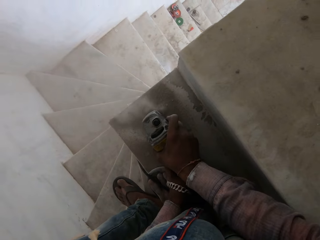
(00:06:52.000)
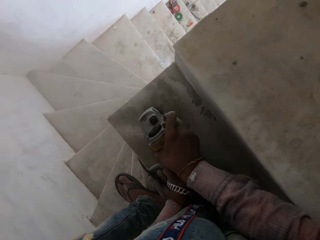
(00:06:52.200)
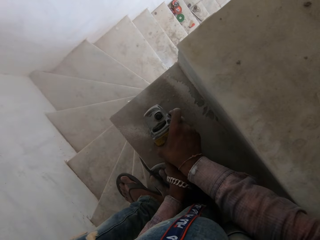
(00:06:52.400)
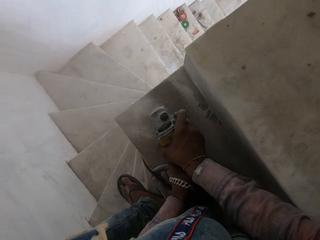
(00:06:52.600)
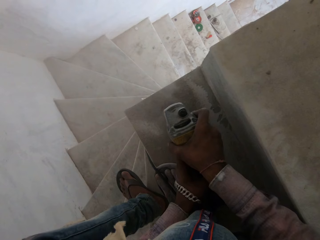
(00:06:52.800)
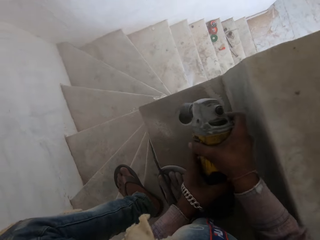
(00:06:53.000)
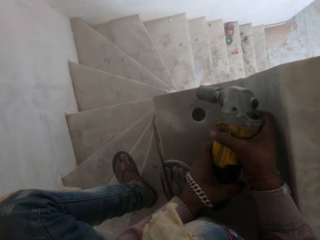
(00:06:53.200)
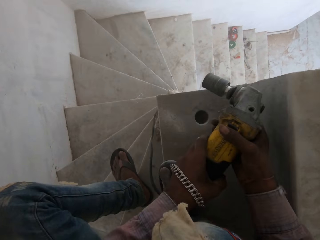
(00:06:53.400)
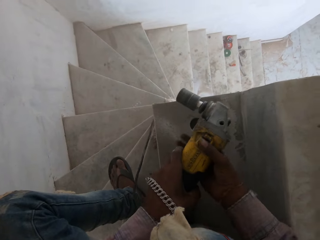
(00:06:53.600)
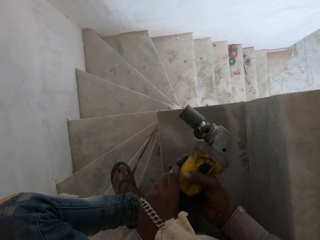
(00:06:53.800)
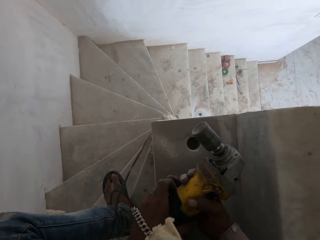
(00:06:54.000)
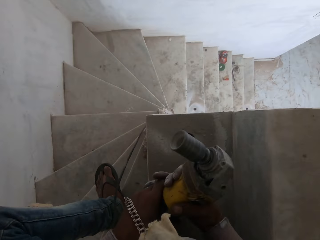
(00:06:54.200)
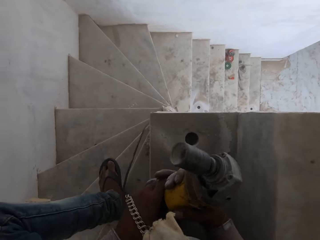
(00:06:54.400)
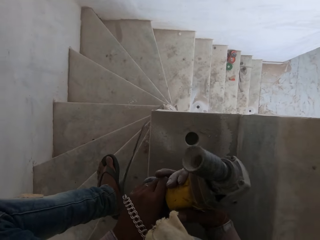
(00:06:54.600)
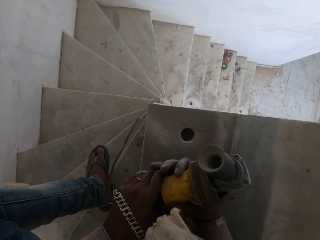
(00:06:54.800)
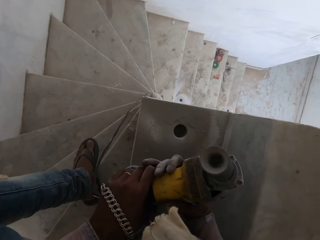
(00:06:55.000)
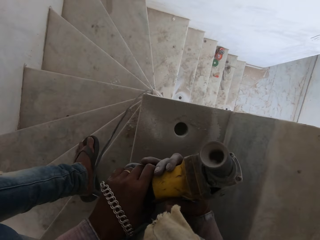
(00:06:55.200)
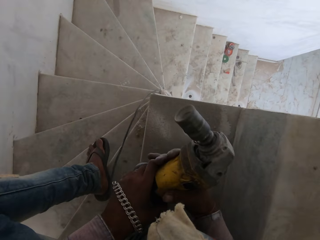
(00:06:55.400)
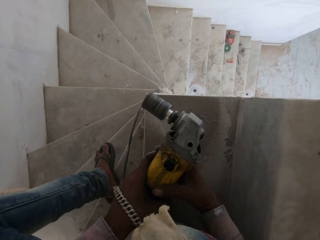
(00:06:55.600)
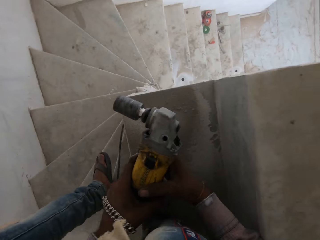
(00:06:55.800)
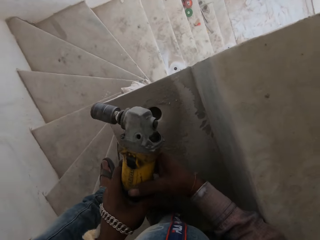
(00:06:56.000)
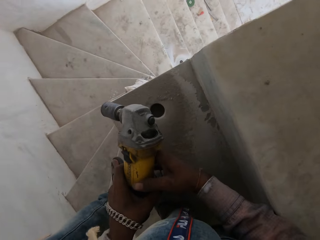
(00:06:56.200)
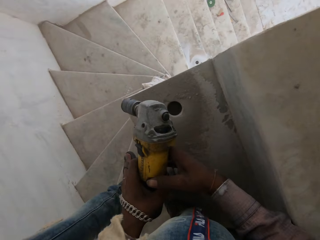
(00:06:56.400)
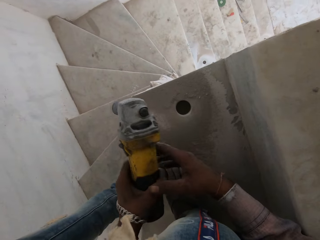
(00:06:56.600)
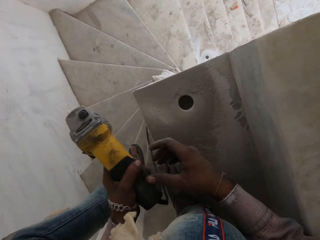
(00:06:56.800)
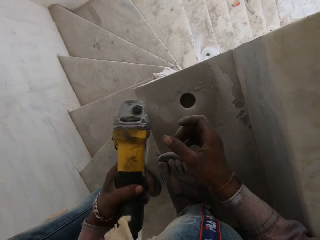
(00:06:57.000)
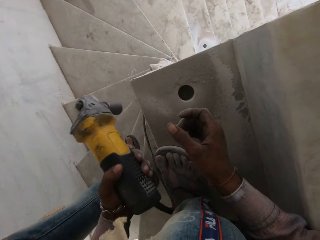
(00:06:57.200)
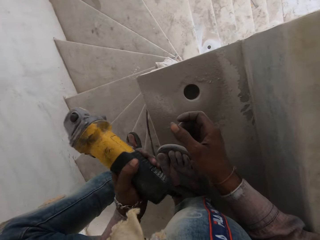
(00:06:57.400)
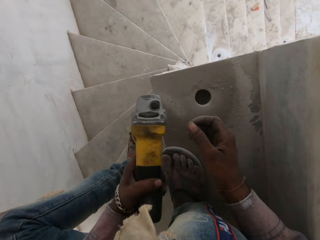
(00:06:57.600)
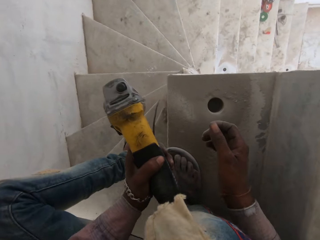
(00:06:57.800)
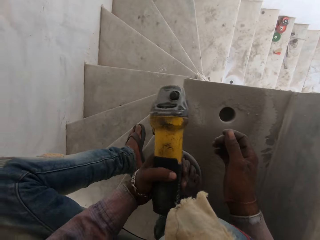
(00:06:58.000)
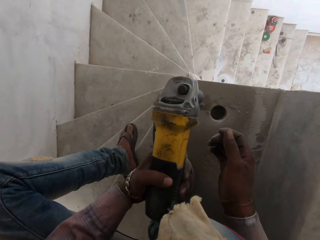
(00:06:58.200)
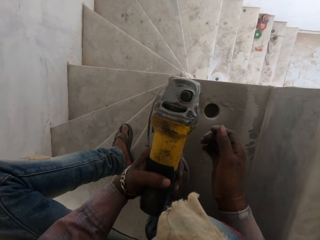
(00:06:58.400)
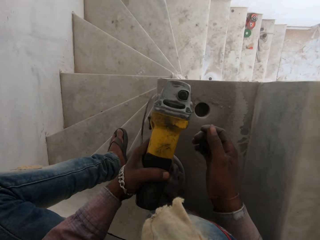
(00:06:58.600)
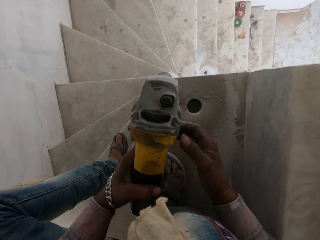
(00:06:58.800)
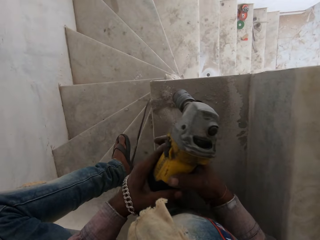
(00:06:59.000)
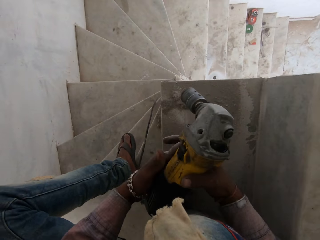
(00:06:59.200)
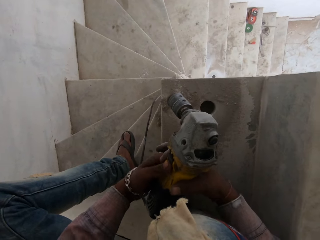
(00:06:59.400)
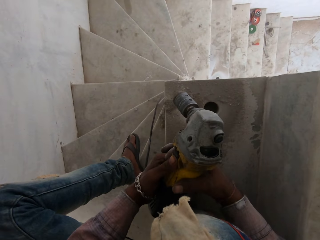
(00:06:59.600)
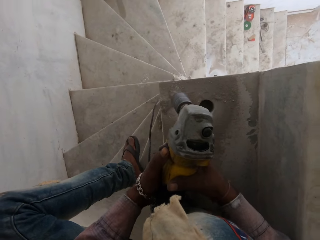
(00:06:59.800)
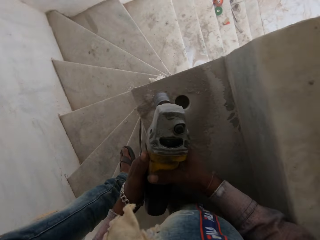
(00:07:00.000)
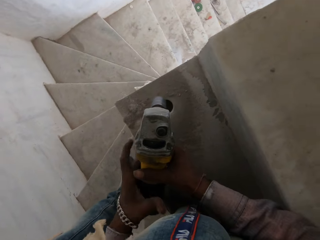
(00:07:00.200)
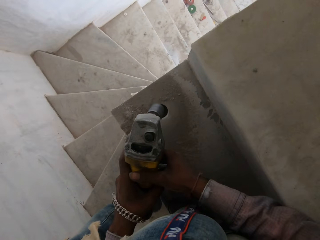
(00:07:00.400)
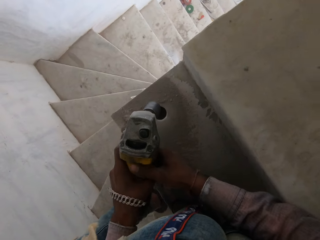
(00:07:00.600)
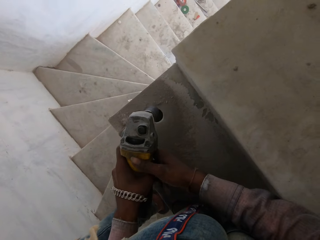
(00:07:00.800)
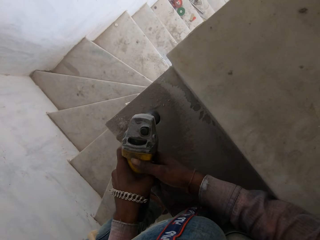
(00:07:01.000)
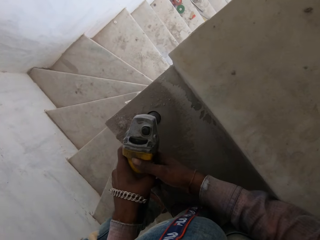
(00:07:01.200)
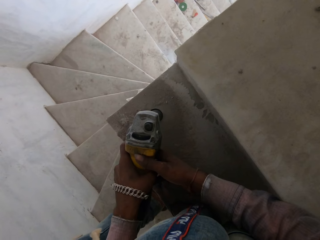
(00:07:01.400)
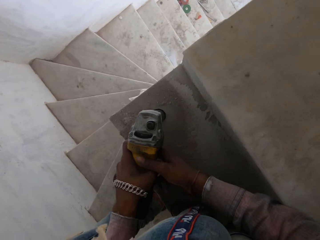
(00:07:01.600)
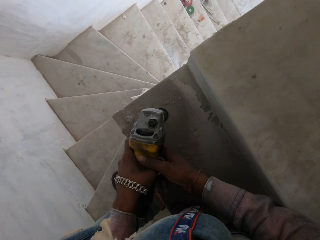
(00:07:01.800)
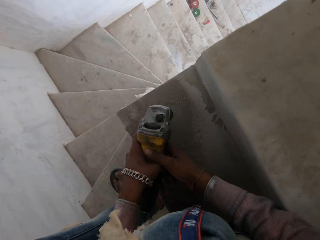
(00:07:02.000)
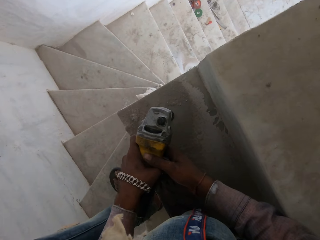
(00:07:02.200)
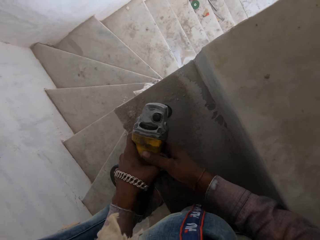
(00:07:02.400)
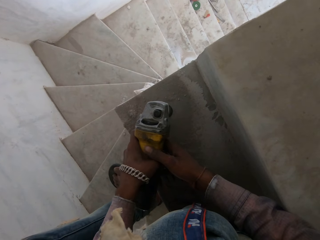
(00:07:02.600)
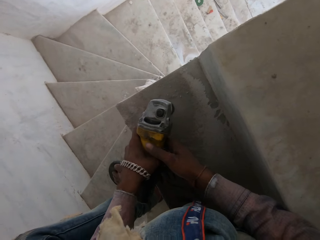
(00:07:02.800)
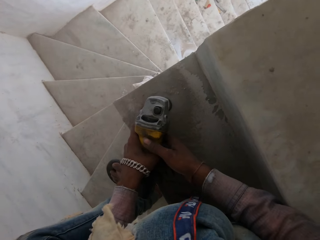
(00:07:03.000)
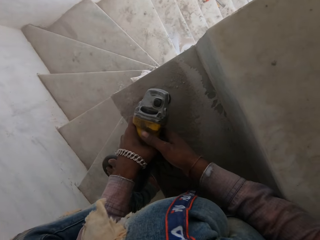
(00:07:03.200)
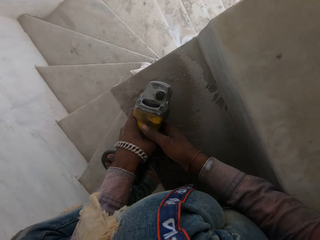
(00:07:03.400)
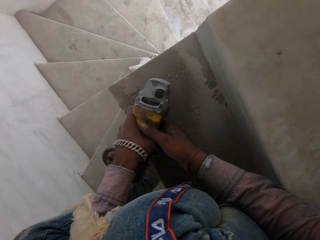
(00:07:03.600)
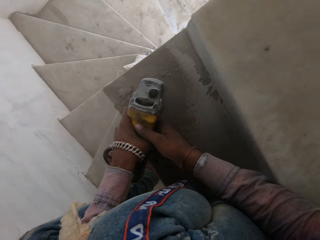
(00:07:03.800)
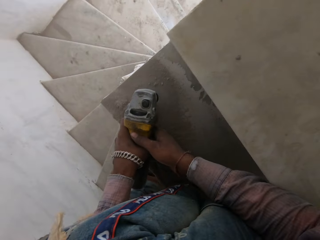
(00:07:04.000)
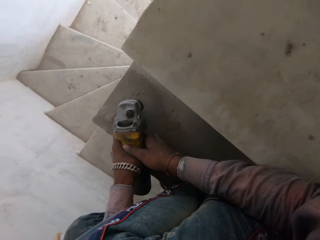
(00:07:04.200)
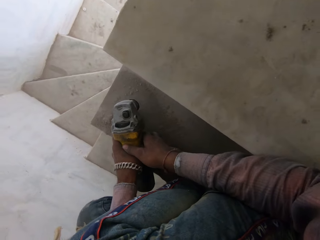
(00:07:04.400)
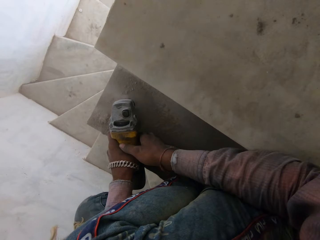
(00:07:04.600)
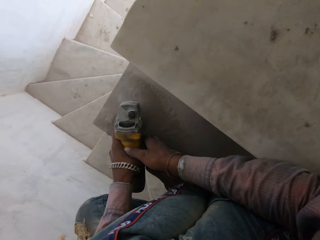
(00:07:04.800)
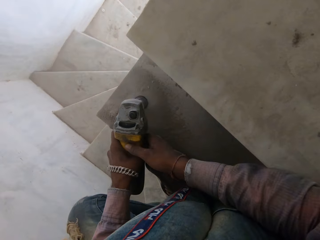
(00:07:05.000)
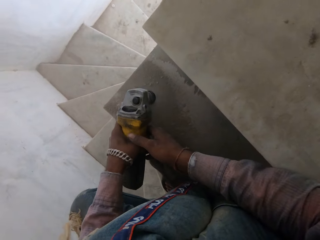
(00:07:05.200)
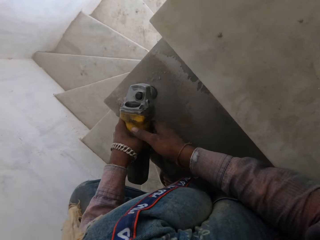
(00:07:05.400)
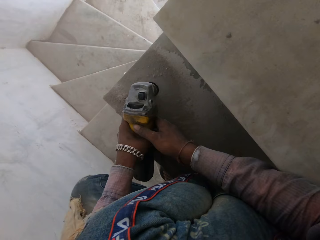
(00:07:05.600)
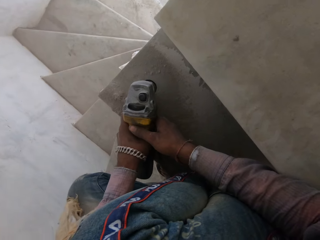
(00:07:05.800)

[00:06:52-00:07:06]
The camera wearer stops digging the hole. They stare at the driller. They hit the driller on the staircase. They turn on the driller. They drill the staircase with the driller.

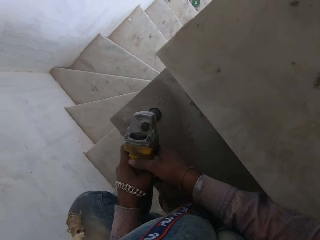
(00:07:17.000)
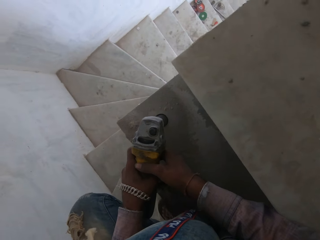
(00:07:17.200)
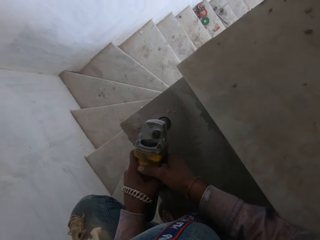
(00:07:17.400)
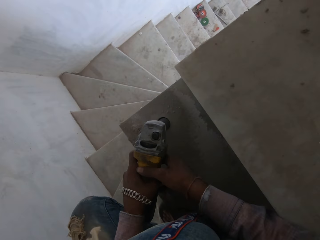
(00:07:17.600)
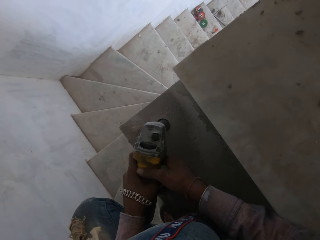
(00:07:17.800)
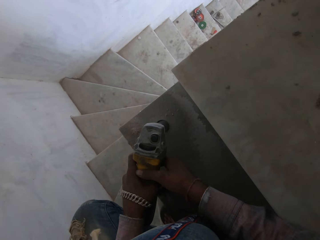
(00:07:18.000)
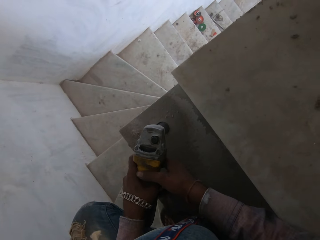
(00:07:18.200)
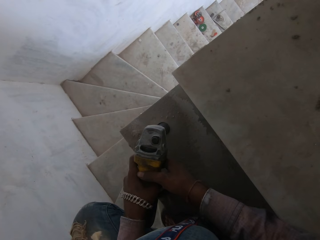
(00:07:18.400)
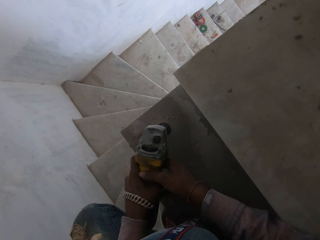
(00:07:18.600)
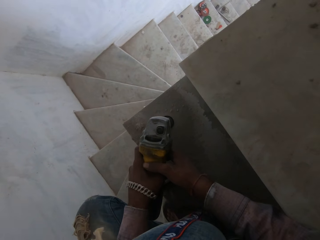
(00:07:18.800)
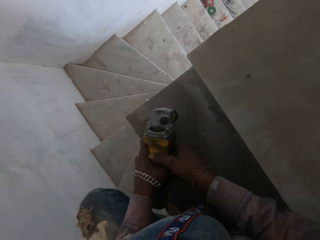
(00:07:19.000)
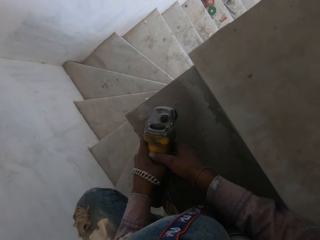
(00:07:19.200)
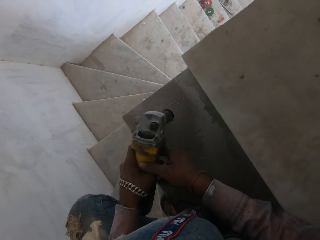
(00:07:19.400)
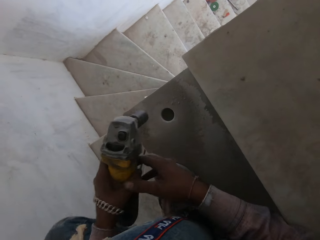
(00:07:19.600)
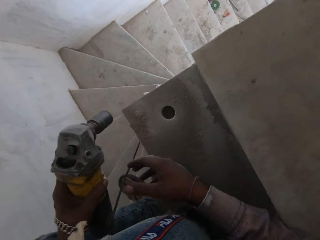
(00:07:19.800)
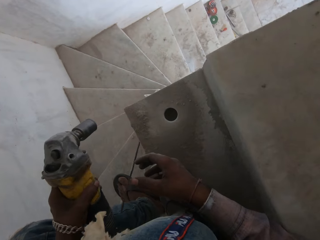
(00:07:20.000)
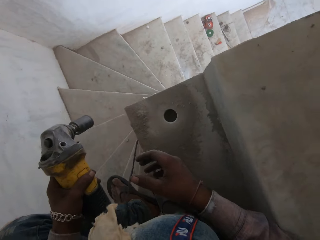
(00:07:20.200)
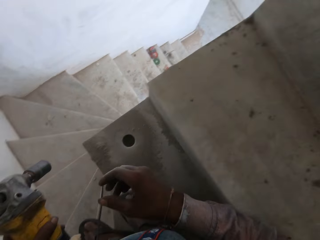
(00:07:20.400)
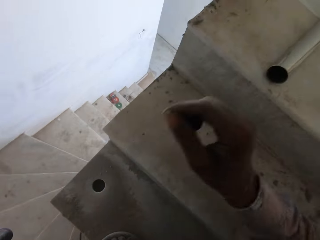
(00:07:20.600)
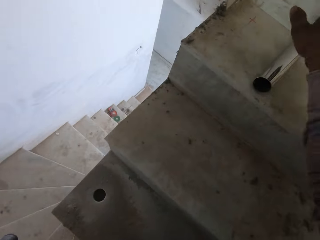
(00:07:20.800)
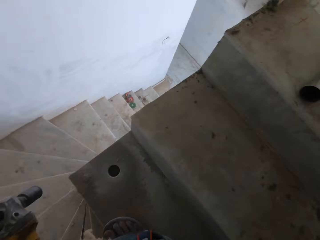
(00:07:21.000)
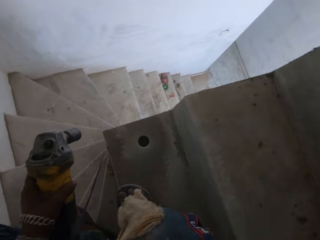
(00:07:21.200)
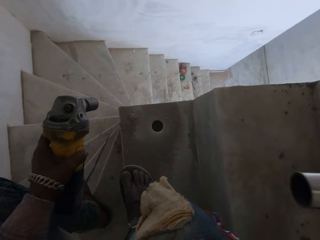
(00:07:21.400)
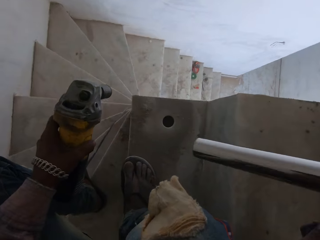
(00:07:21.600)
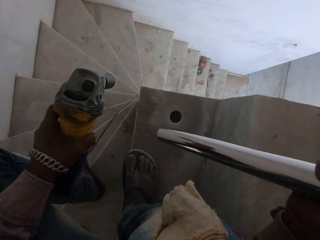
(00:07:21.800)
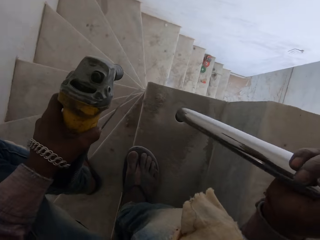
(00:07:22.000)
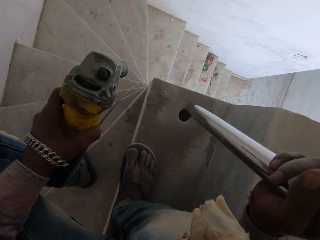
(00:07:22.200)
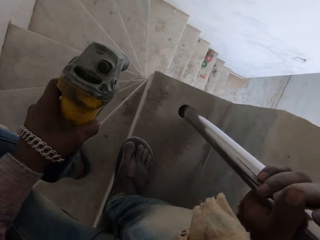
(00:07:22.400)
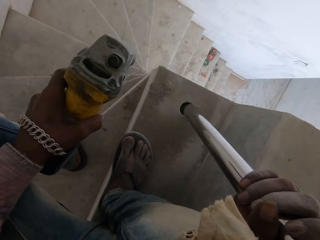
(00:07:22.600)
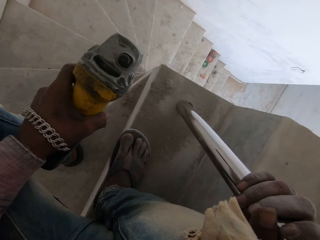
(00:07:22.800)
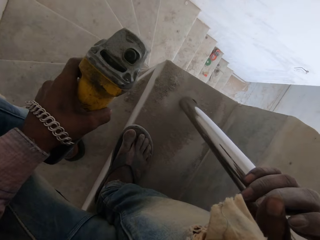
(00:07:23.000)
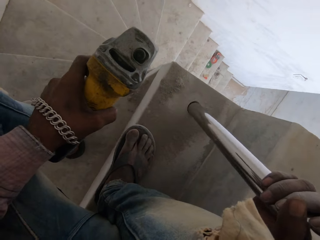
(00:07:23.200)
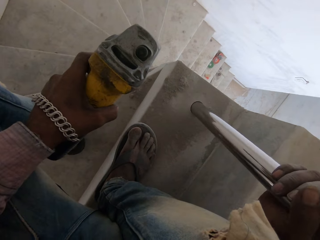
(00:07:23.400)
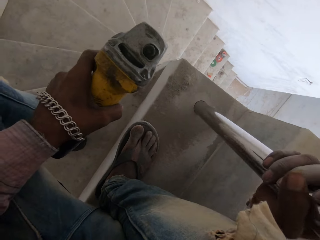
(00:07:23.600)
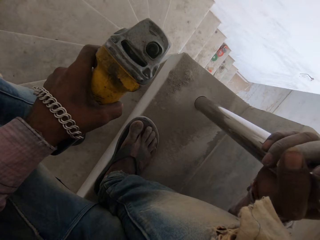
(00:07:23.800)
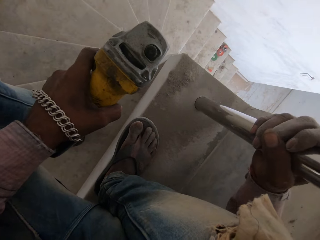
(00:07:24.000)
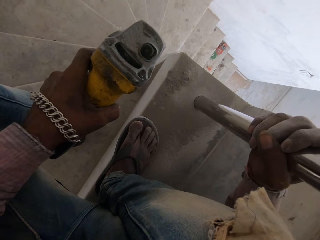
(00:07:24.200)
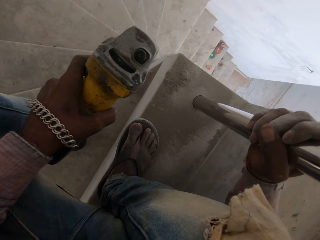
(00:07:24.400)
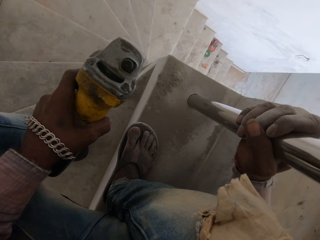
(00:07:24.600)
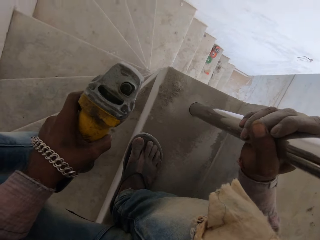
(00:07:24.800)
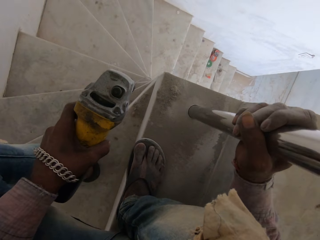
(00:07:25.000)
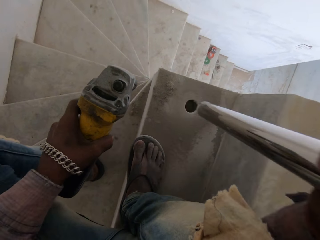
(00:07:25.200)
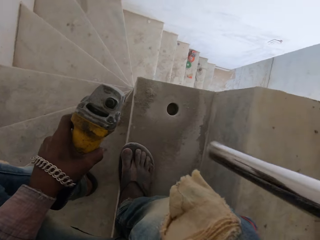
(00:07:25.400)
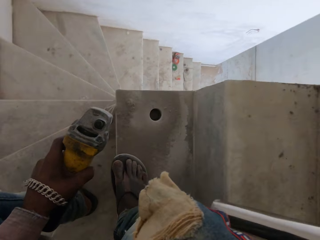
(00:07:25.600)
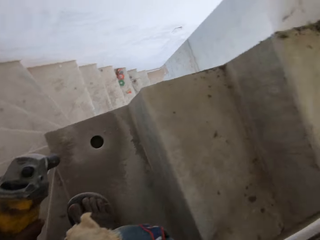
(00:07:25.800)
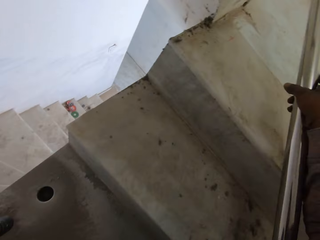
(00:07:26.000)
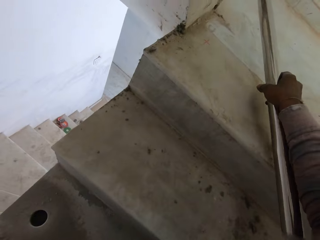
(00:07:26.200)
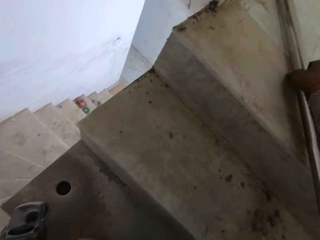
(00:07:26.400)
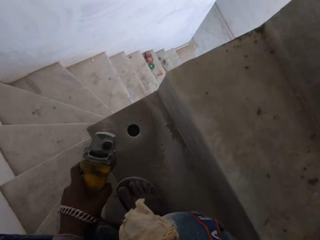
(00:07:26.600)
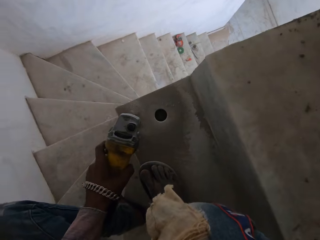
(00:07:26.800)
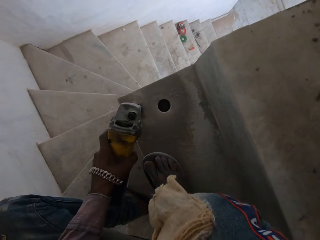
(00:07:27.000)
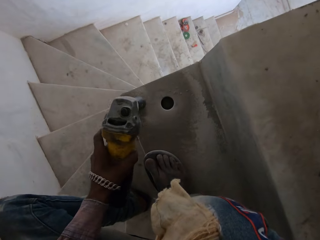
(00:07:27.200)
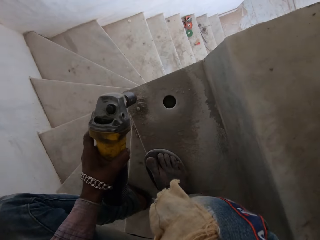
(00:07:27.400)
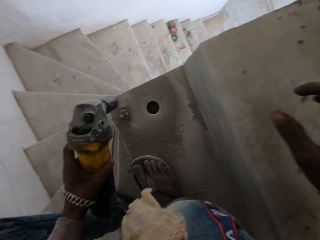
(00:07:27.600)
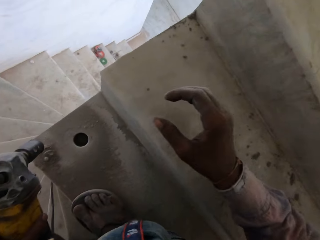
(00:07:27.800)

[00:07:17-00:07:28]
The camera wearer stares at the hole. They stop digging the hole. They pick up the metal. They put the metal in the hole. They remove the metal from the hole. They drop the metal on the staircase. They hit the stairs with the power drill.
